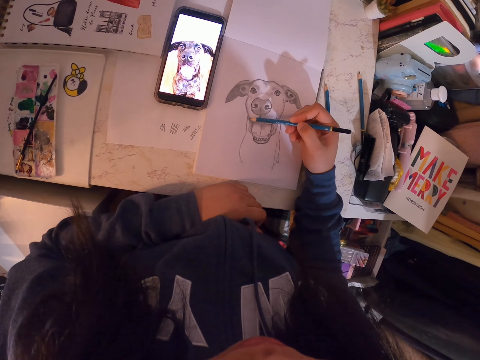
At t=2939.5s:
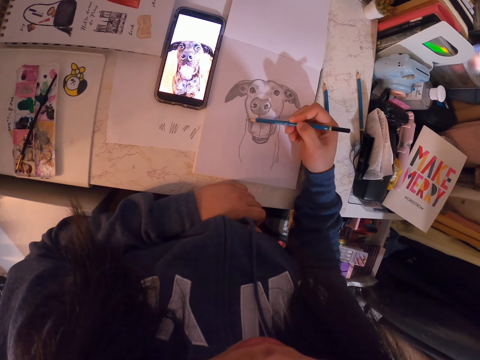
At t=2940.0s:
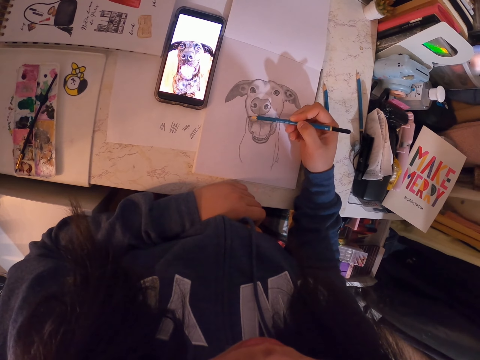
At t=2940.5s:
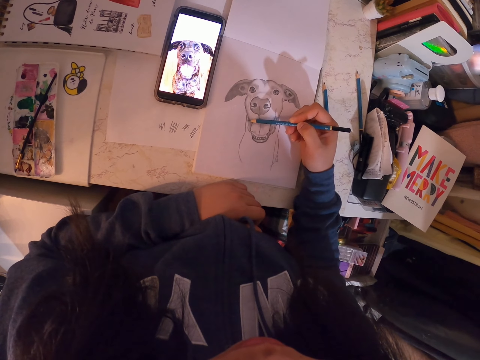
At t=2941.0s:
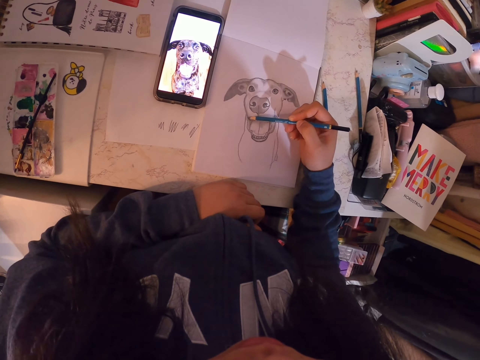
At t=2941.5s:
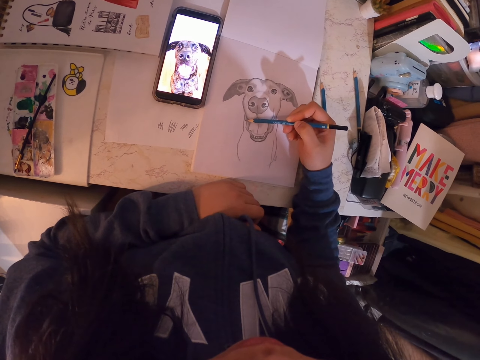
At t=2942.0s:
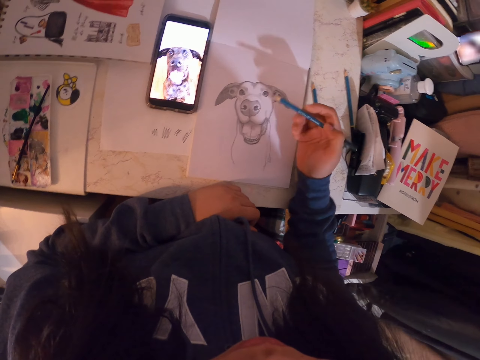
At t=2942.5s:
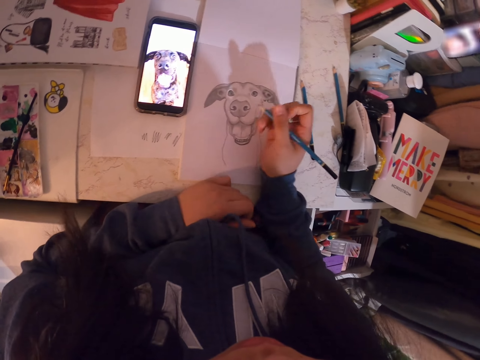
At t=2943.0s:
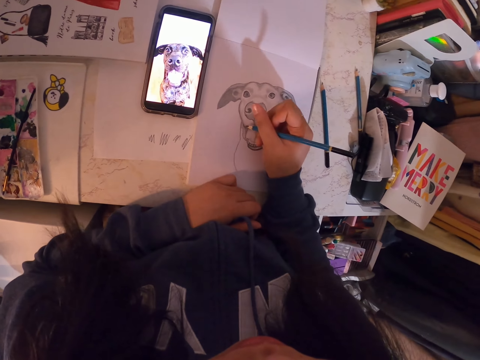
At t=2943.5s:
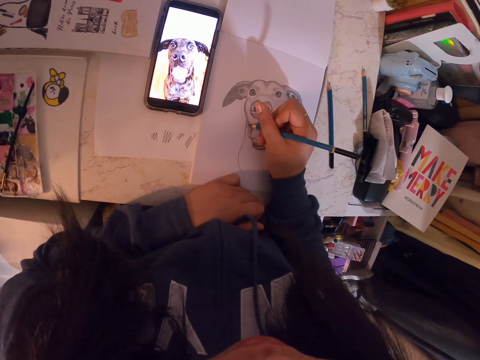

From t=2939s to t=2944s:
The camera wearer draws in the book.

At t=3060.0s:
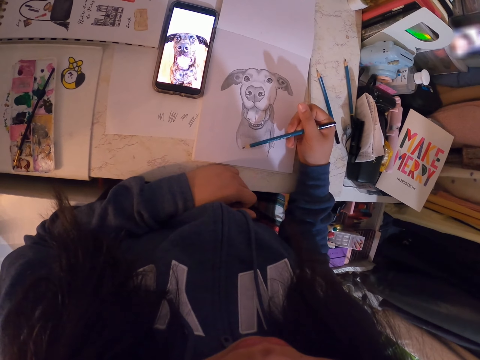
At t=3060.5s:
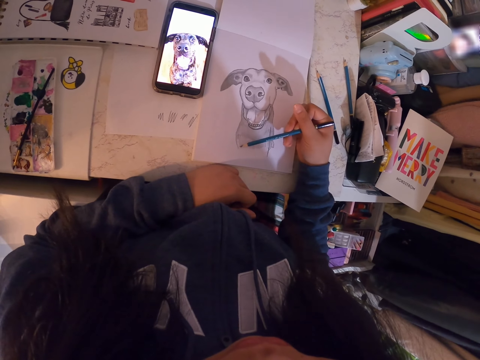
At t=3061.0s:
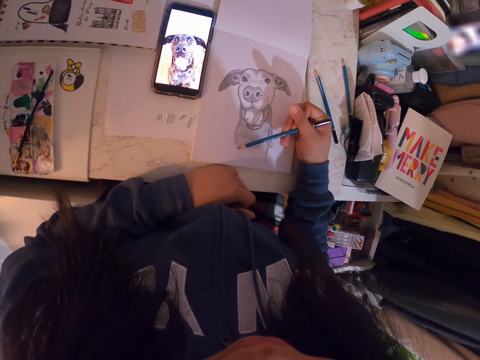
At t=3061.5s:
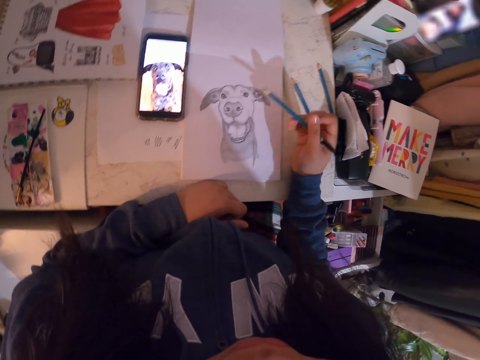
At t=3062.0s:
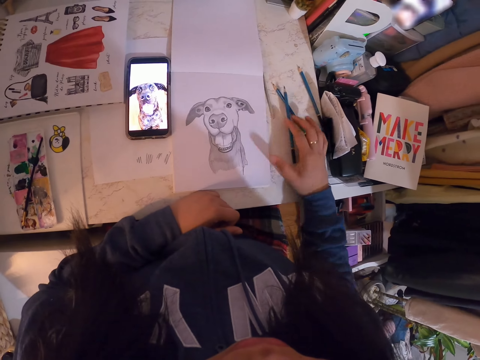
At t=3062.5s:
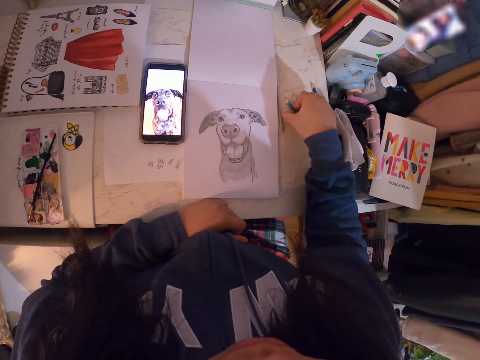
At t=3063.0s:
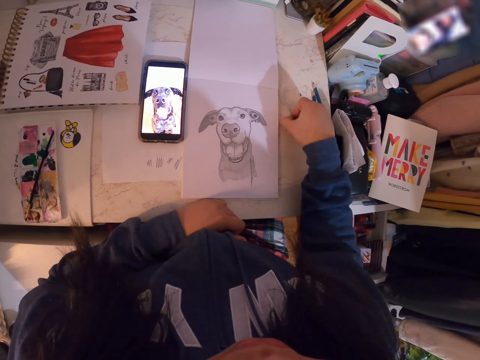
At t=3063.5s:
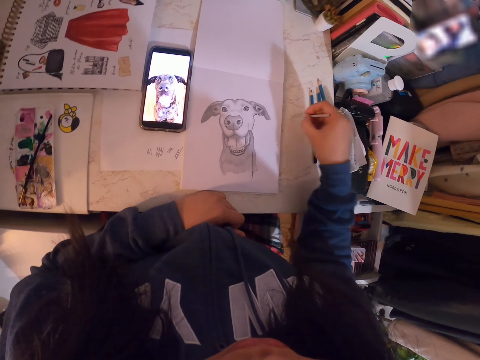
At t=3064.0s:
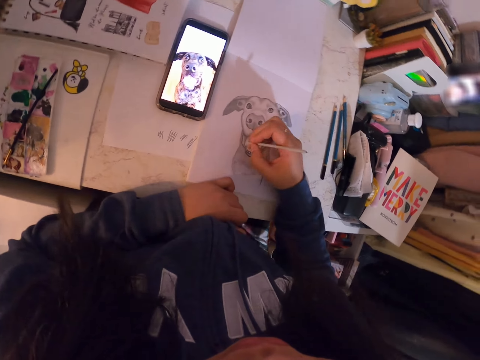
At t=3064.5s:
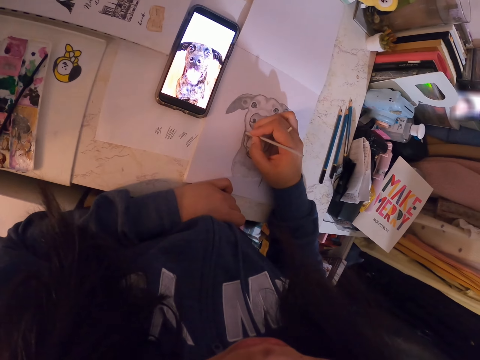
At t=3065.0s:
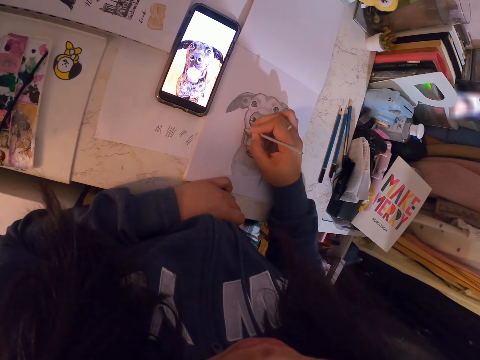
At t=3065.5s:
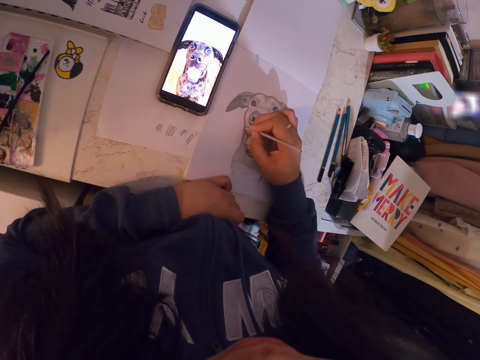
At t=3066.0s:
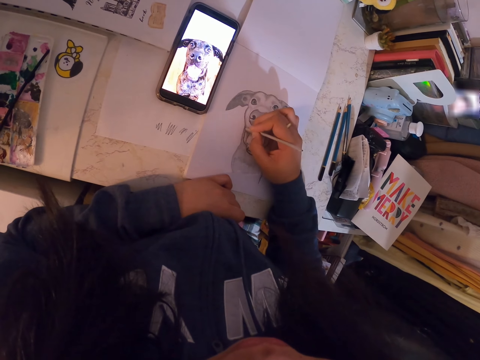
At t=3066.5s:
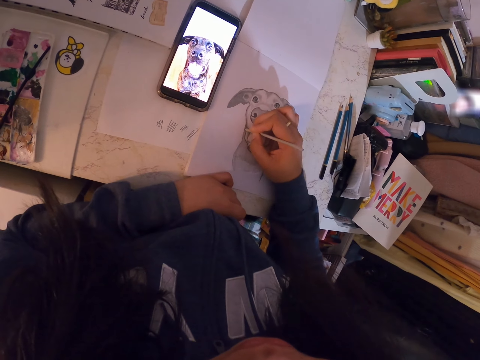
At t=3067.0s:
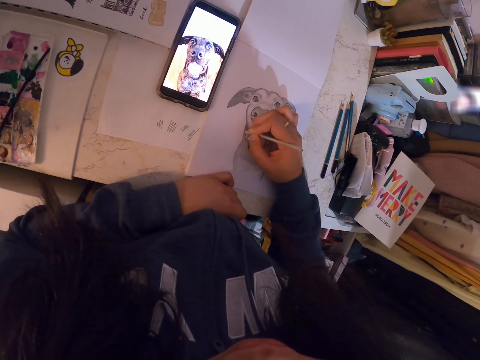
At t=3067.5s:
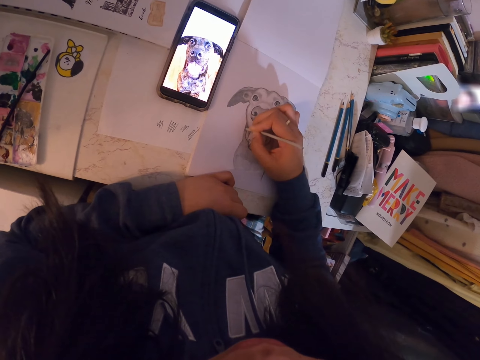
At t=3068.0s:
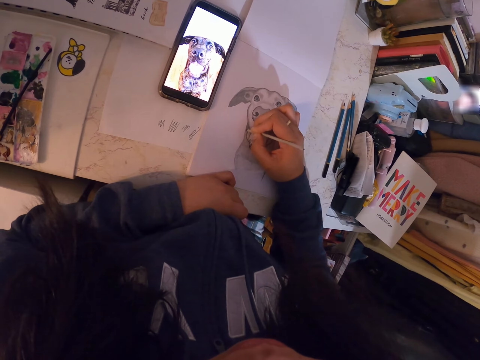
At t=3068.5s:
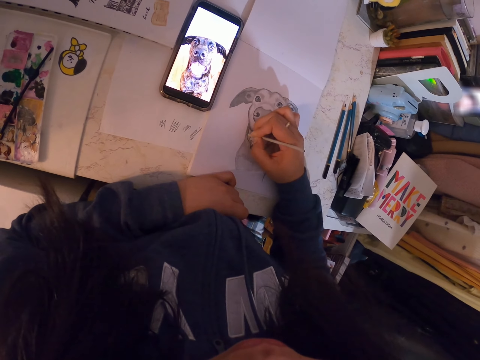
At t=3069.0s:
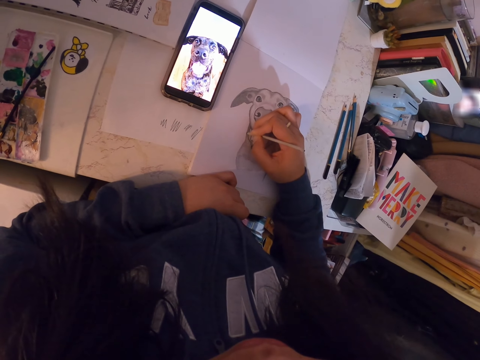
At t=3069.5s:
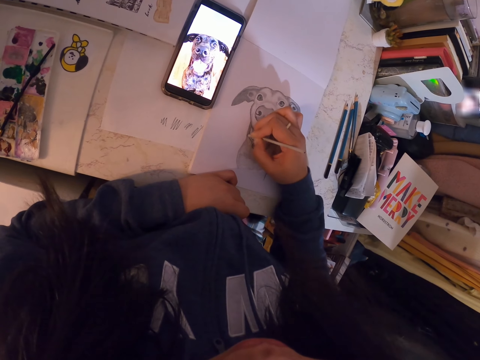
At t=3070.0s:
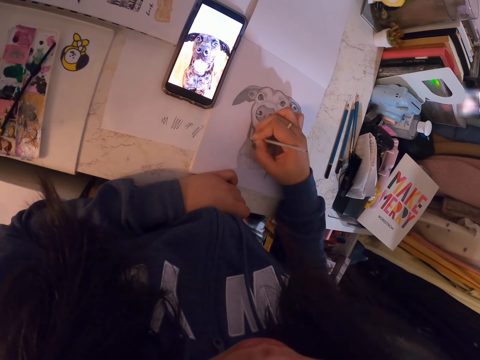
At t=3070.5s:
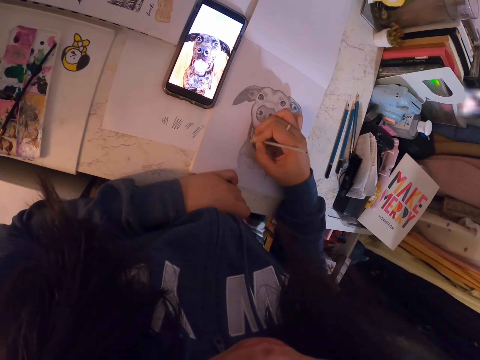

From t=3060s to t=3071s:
The camera wearer puts down the pencil. They pick up the sketch pen, adjust the sketch pen, and sketch an image with the sketch pen. They shade the drawing.

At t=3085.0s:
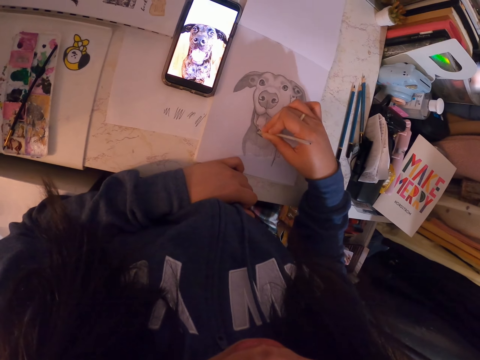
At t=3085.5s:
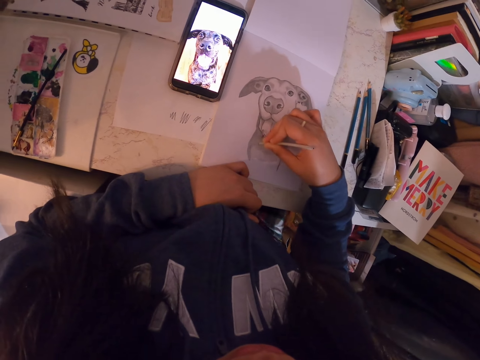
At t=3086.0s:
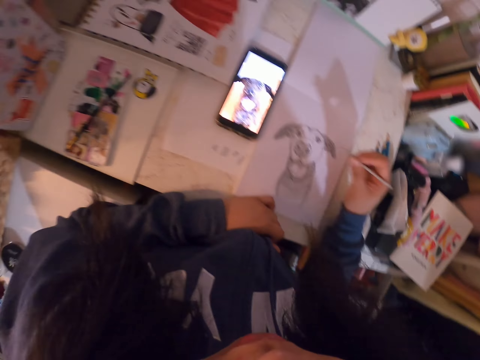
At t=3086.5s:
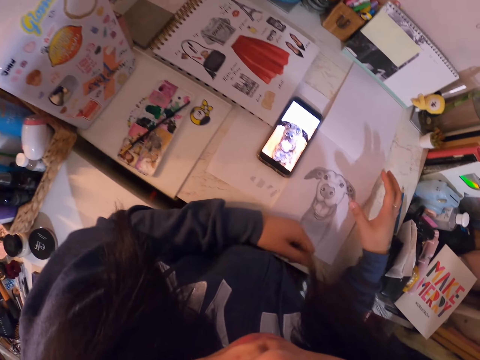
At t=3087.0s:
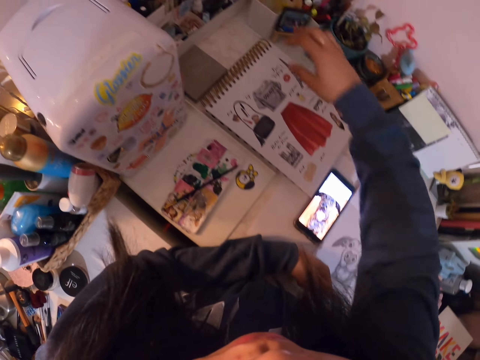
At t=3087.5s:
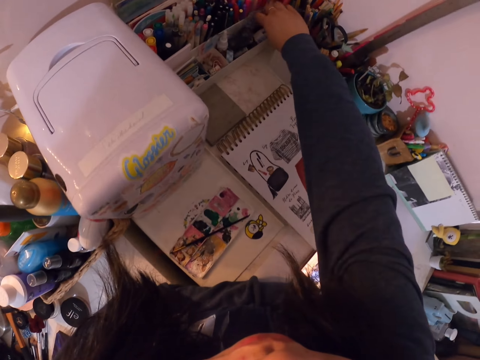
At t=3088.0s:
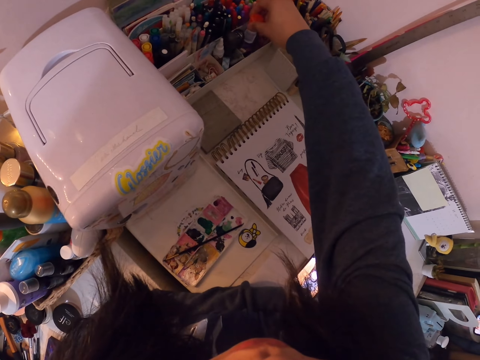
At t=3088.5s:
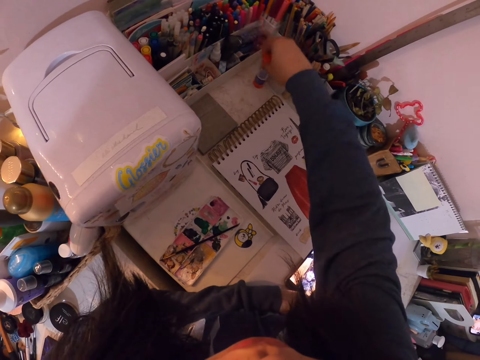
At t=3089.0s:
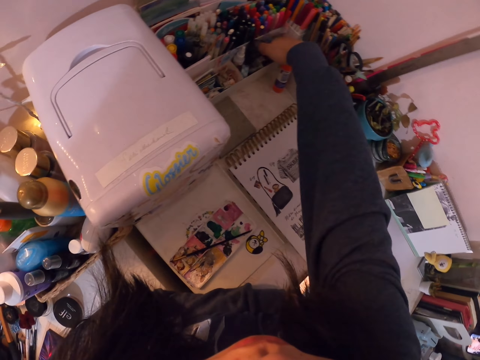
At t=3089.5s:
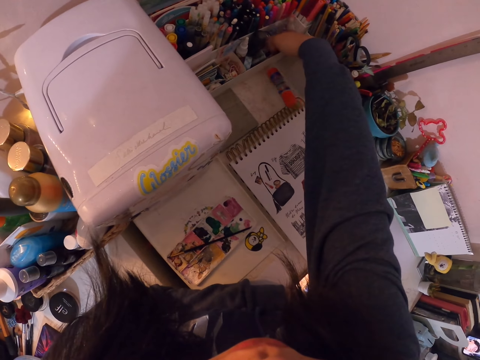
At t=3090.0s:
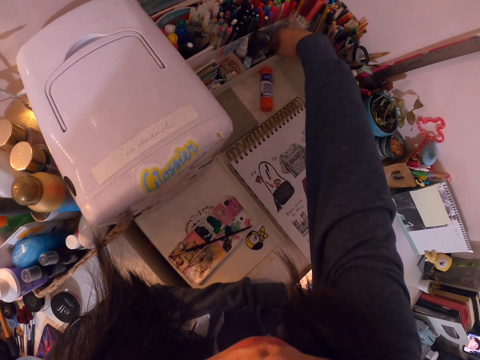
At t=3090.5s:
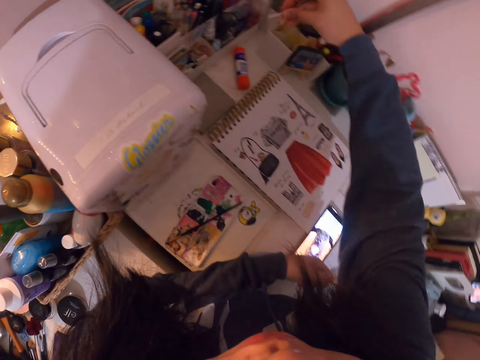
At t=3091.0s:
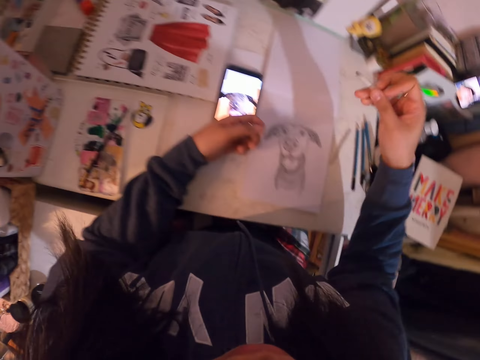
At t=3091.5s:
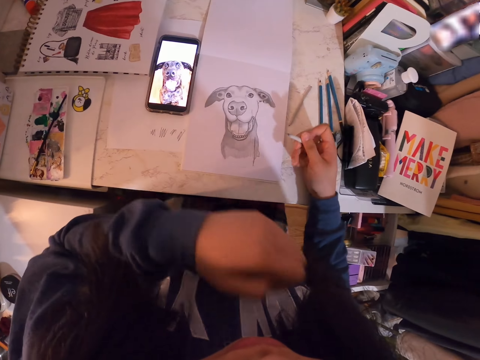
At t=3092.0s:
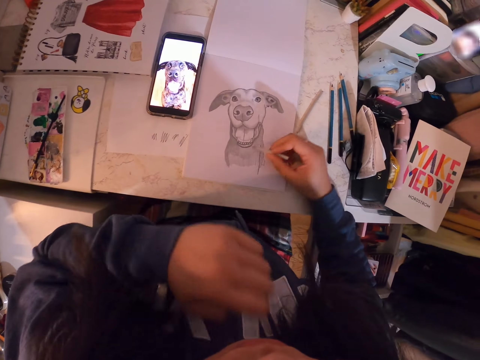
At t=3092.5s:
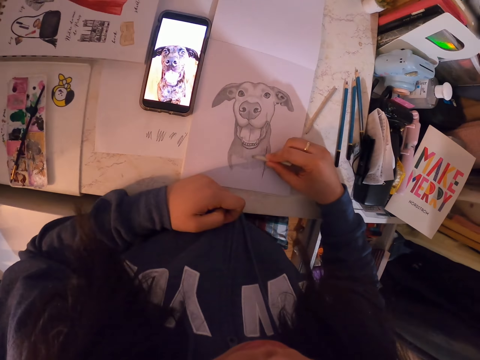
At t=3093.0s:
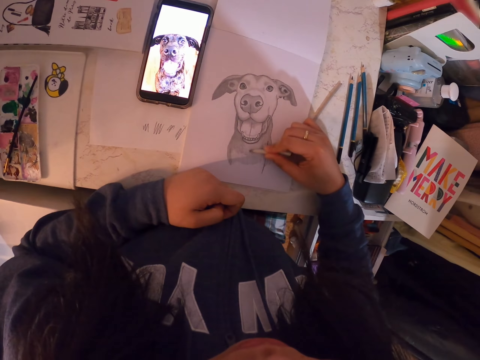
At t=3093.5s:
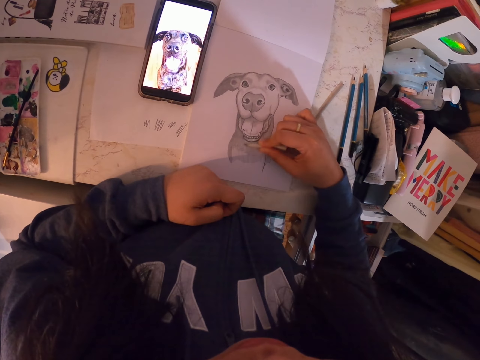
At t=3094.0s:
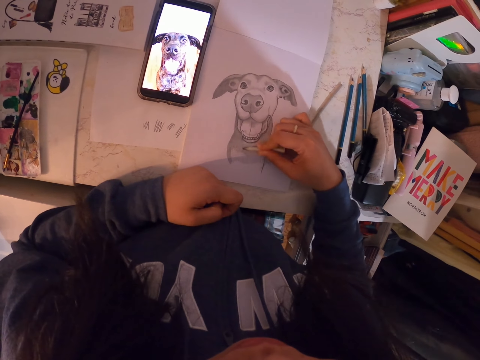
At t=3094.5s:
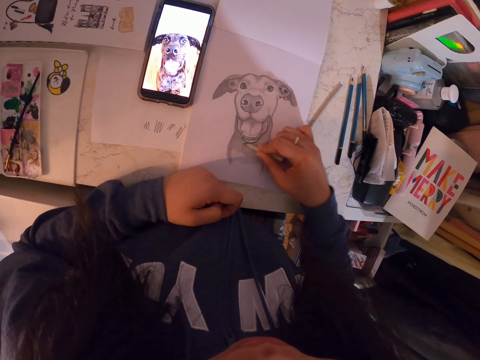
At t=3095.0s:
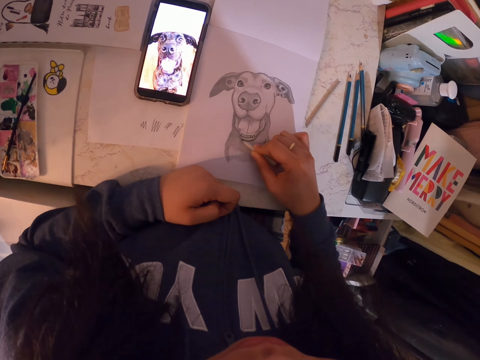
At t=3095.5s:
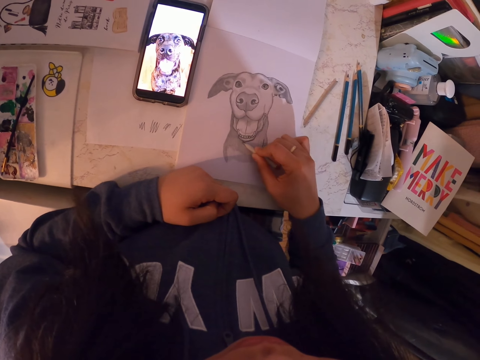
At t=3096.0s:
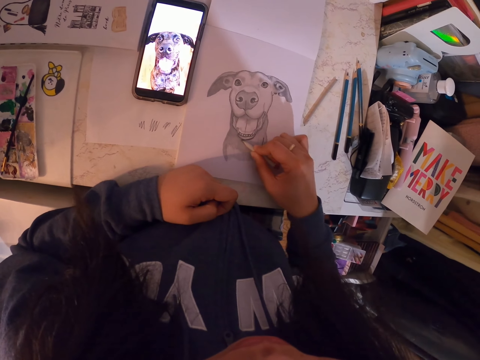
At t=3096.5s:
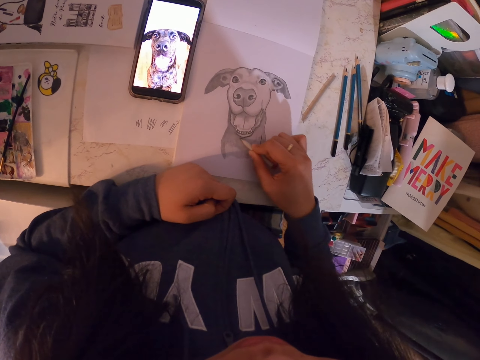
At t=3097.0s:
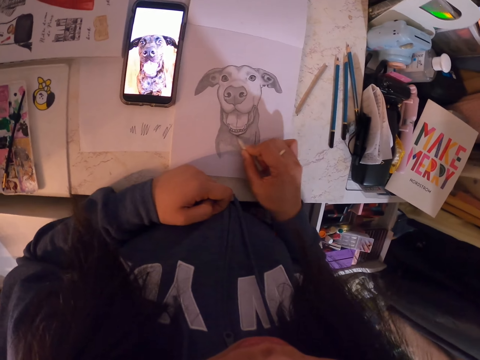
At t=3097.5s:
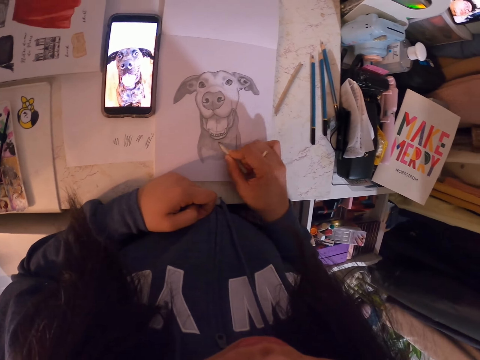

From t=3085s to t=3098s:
The camera wearer drops the sketch pen. They search in the pencil holder. They pick up a glue and drop the glue. They pick up the pencil or crayon from the pencil holder. They touch the face area. They shade an image with the crayon.
